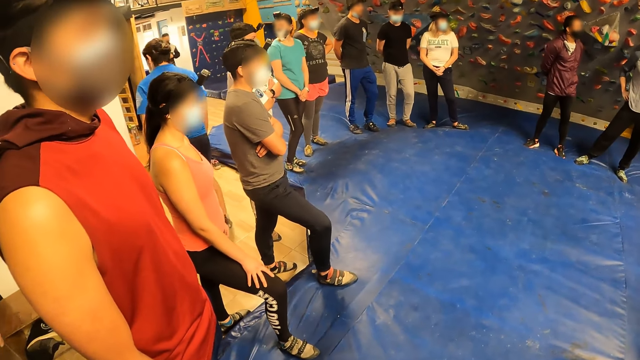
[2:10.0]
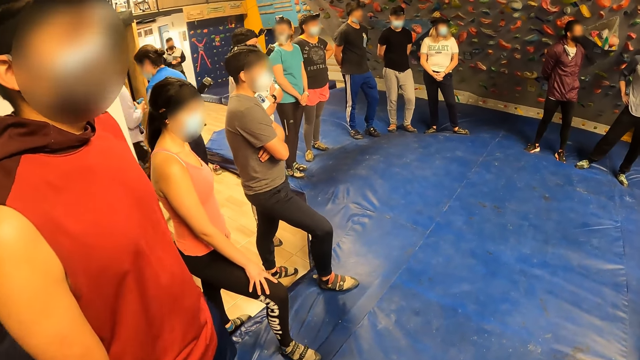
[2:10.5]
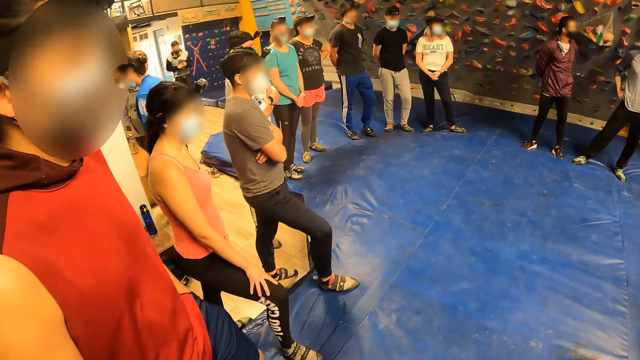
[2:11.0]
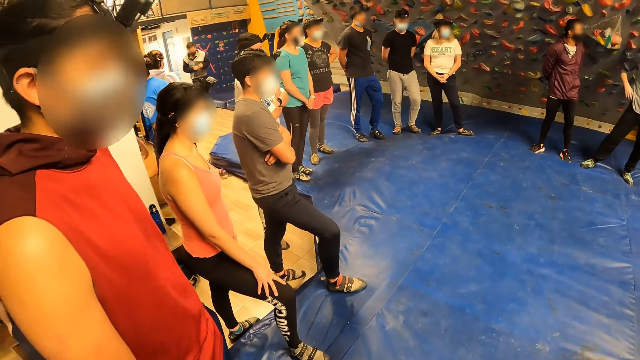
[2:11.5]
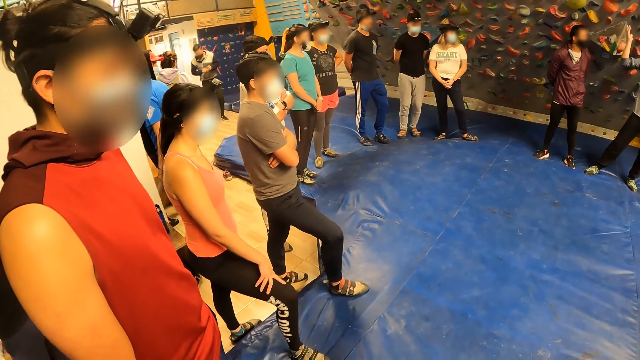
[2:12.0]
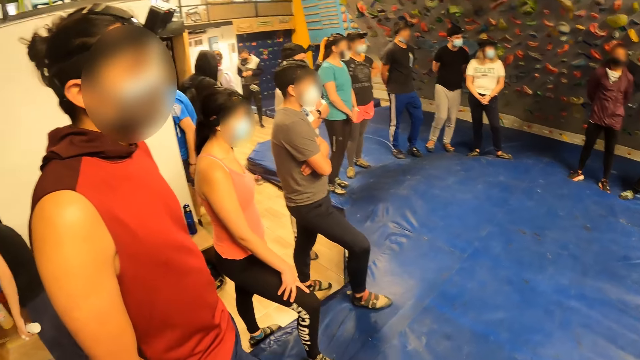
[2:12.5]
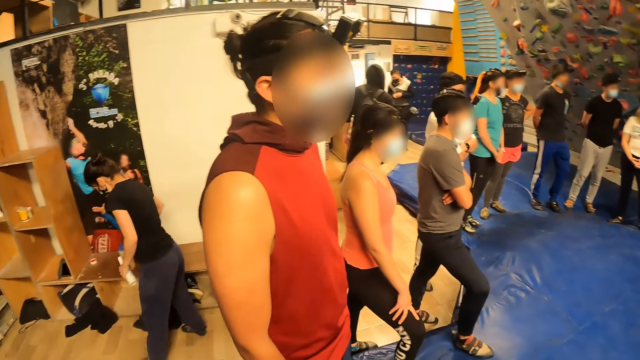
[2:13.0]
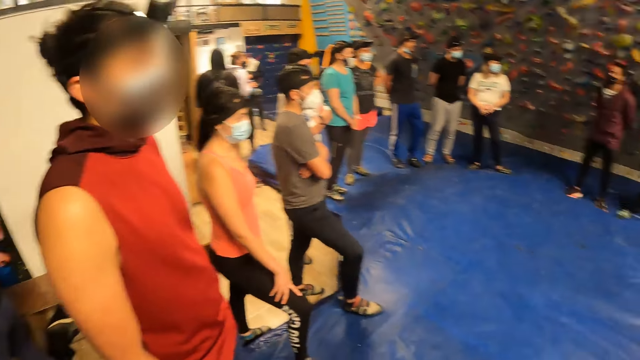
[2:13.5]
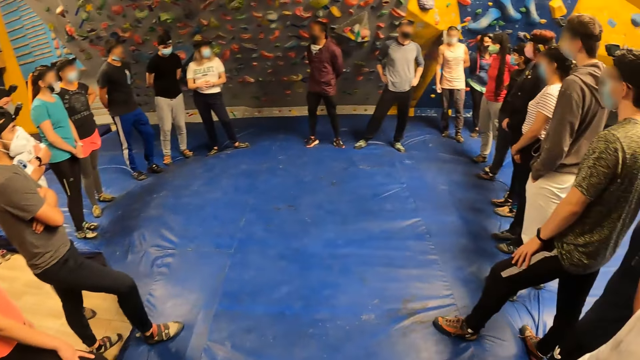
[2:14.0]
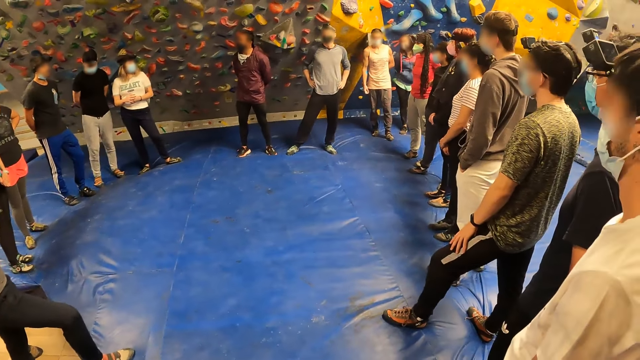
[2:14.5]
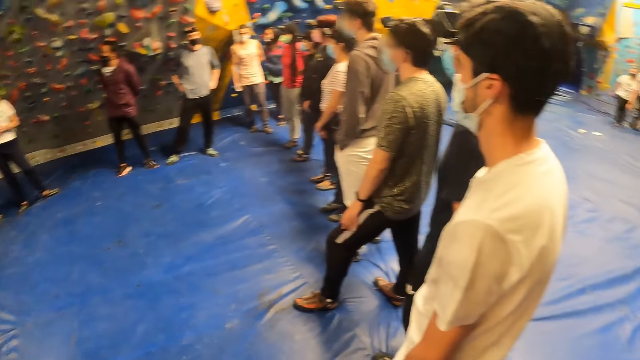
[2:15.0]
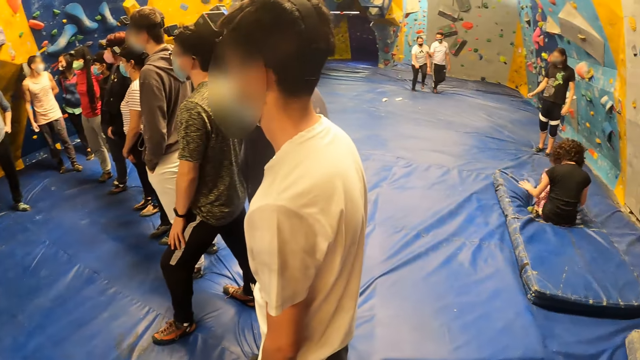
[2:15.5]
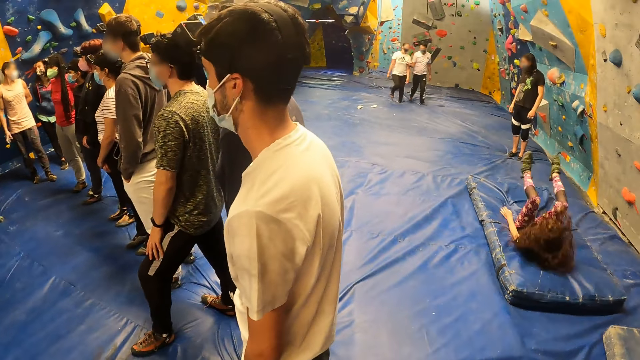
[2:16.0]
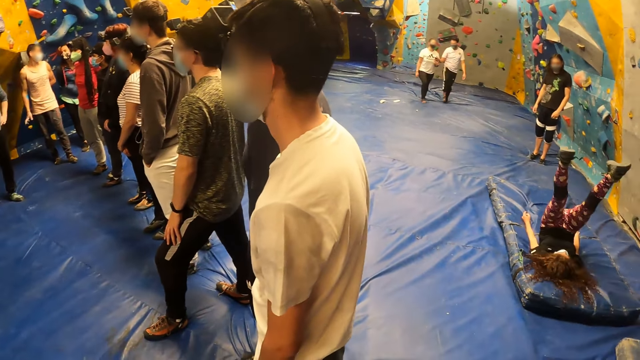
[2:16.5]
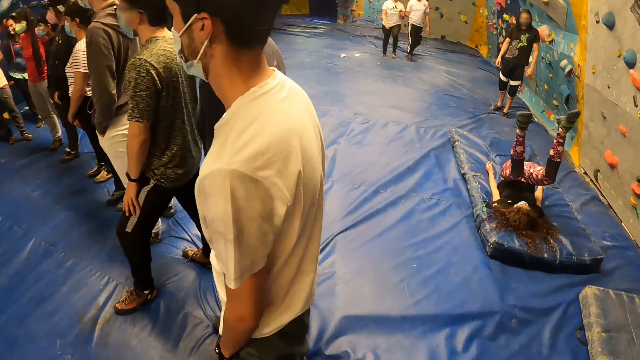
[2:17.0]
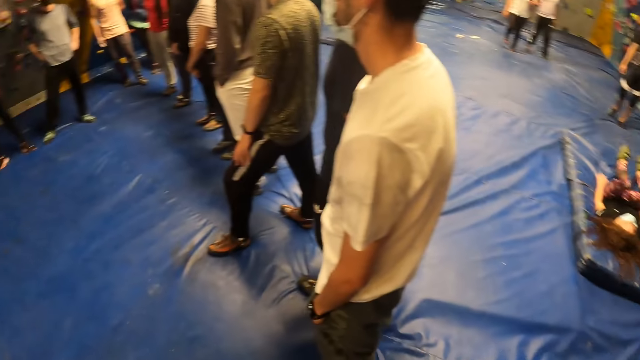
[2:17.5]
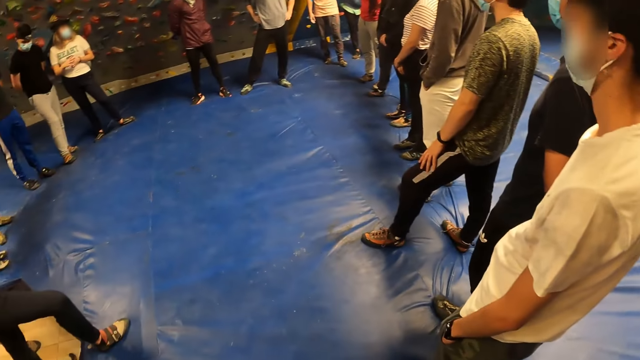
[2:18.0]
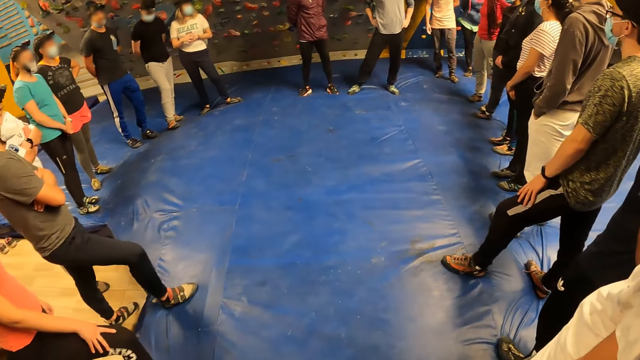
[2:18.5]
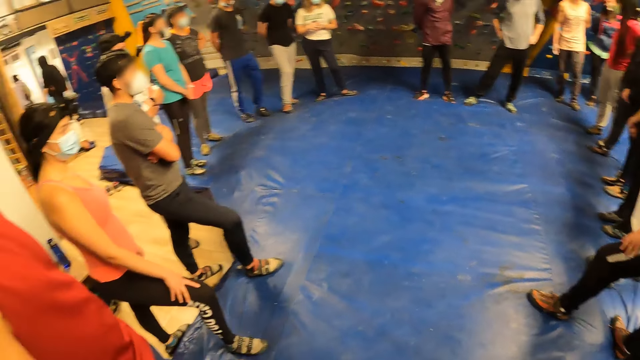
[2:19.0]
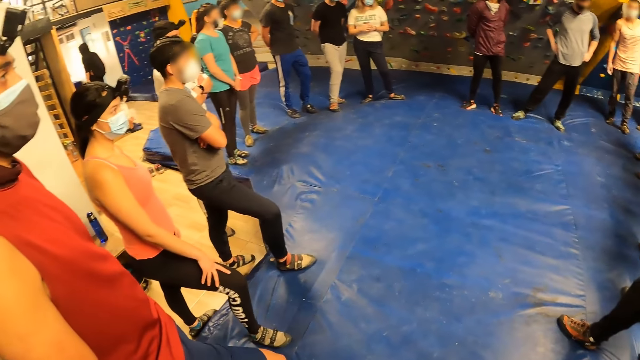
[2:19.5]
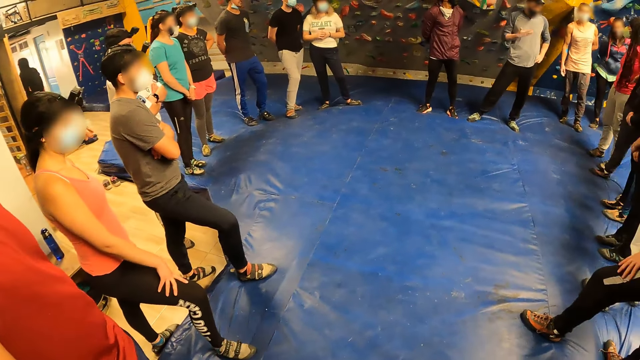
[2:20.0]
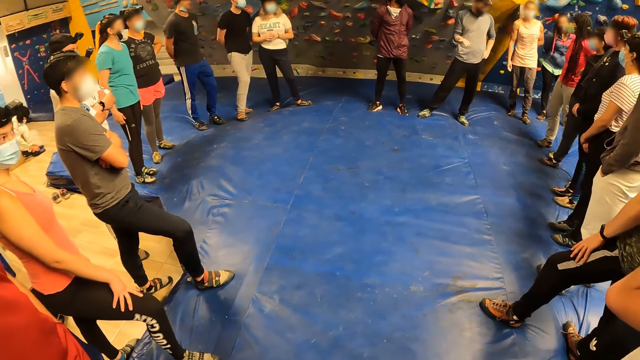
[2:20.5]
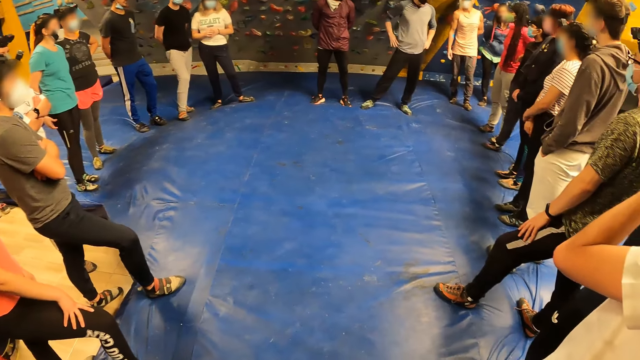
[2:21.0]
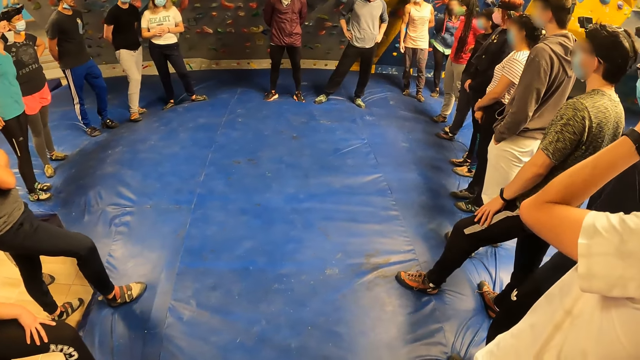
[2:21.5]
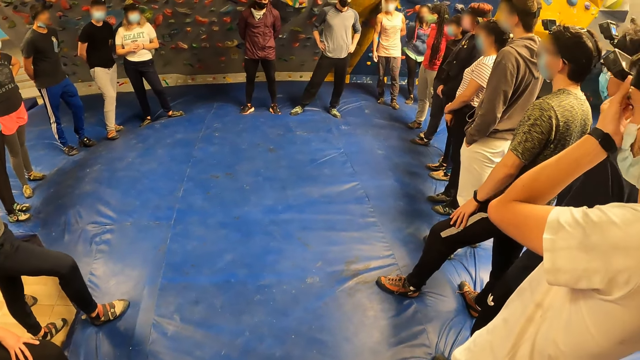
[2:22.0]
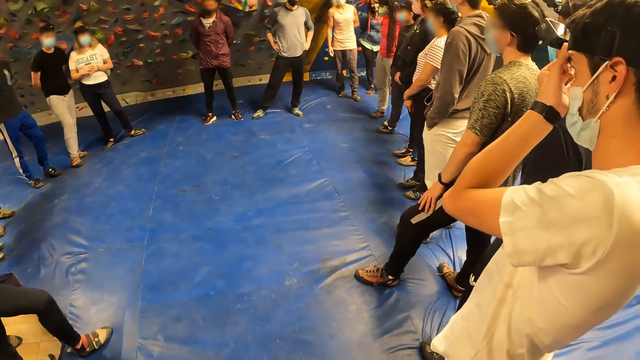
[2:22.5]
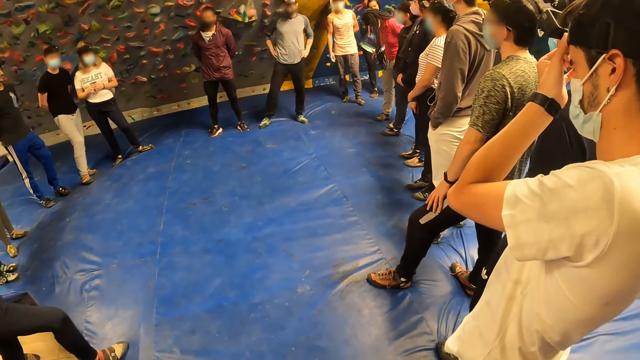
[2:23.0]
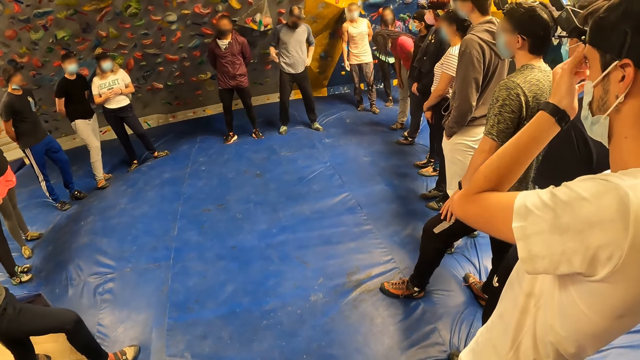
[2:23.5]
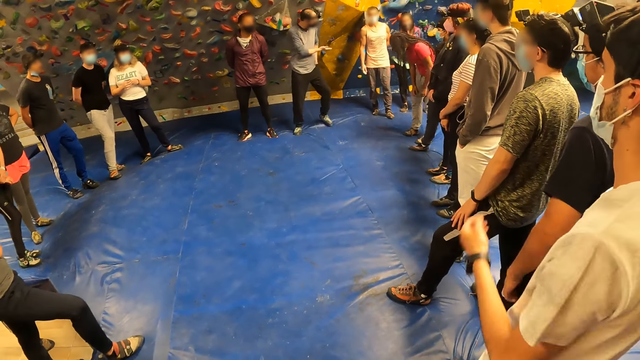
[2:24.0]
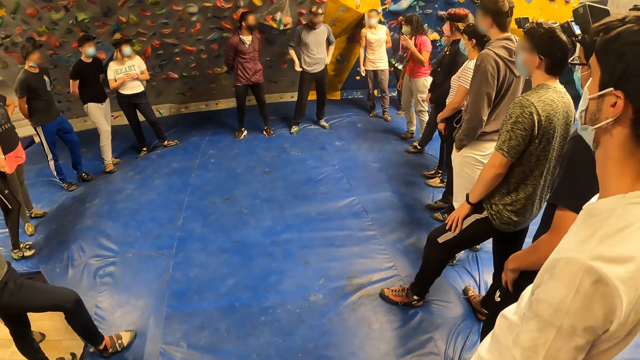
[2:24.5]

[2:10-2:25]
The woman stretches on a foam landing piece. A man talks to people.

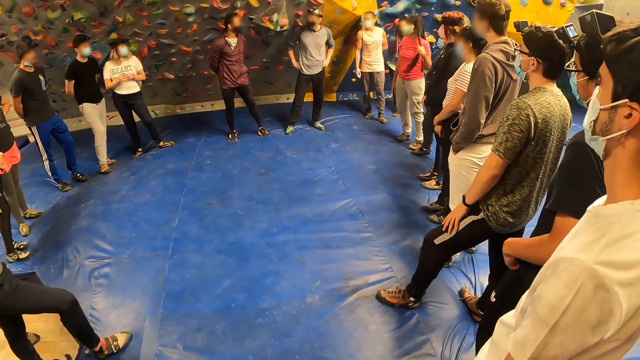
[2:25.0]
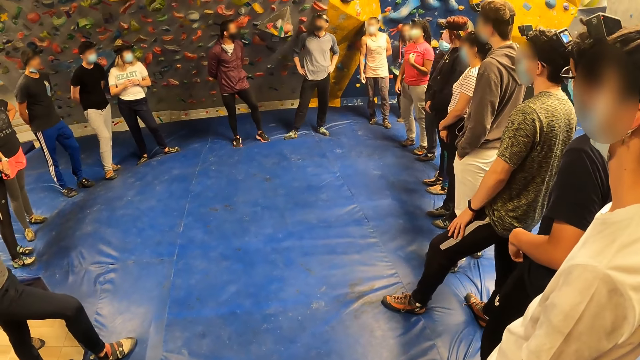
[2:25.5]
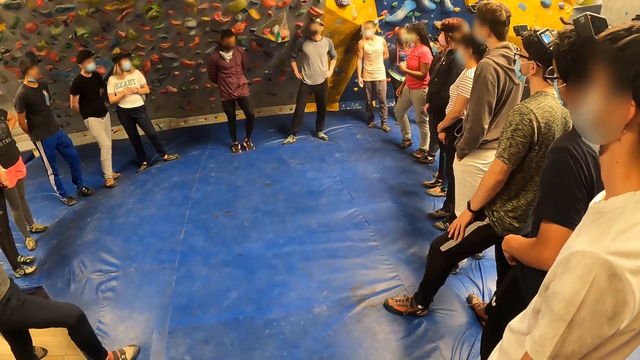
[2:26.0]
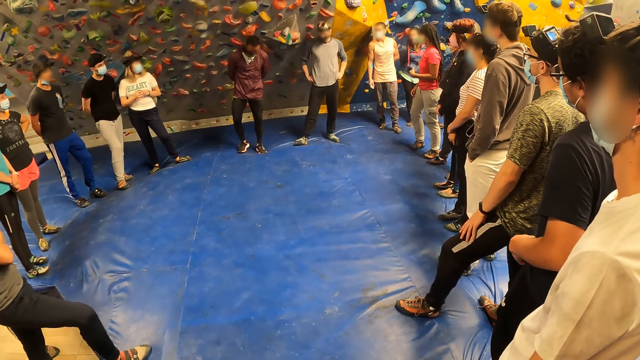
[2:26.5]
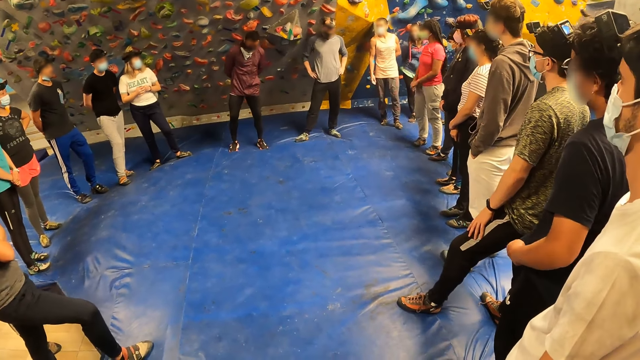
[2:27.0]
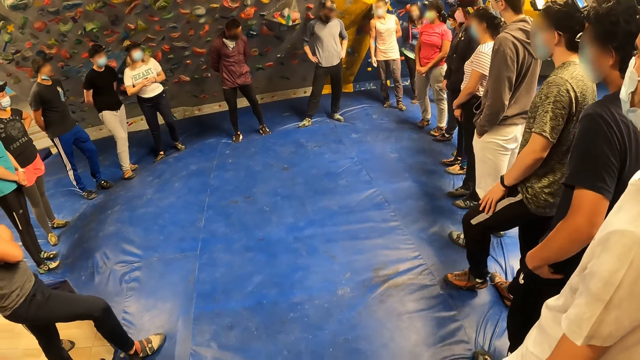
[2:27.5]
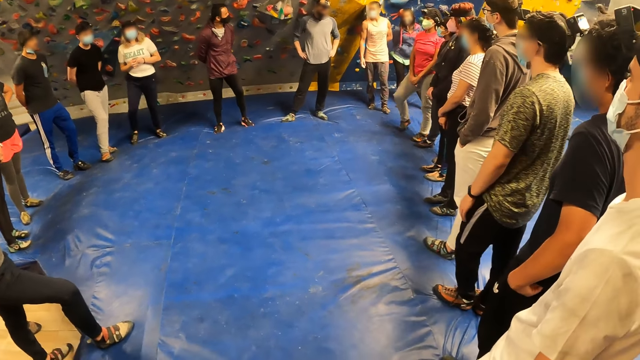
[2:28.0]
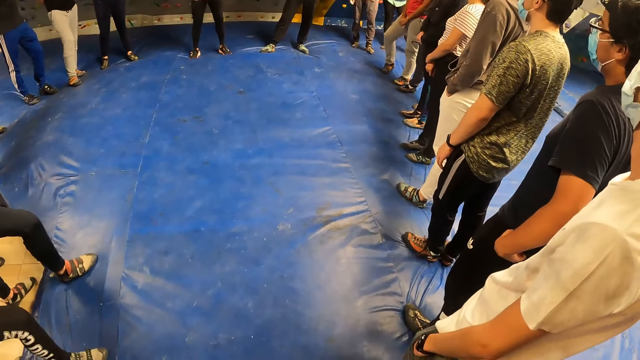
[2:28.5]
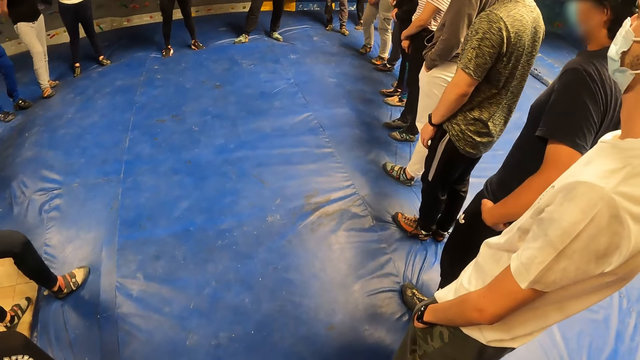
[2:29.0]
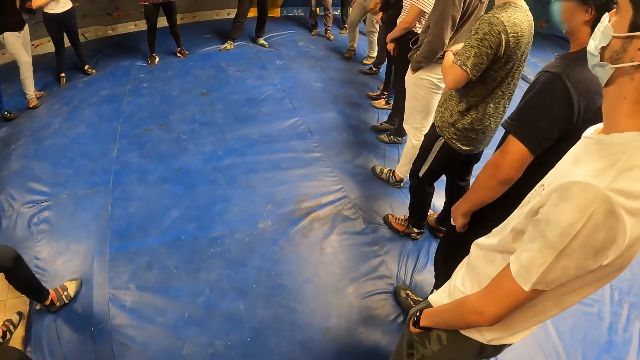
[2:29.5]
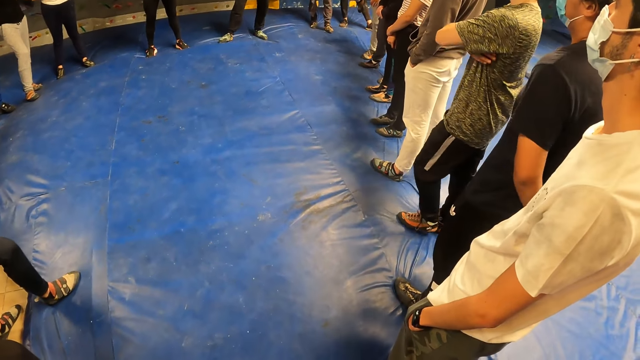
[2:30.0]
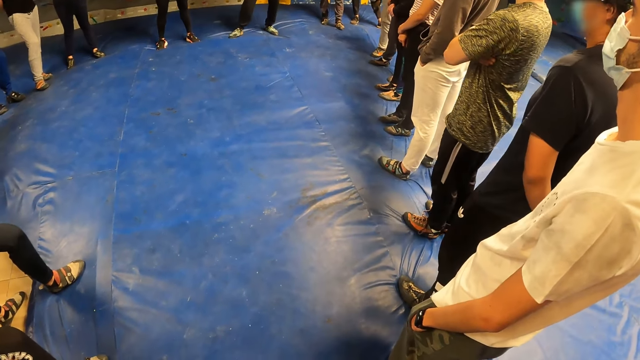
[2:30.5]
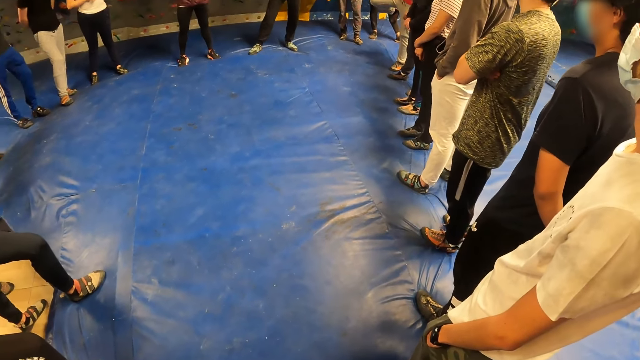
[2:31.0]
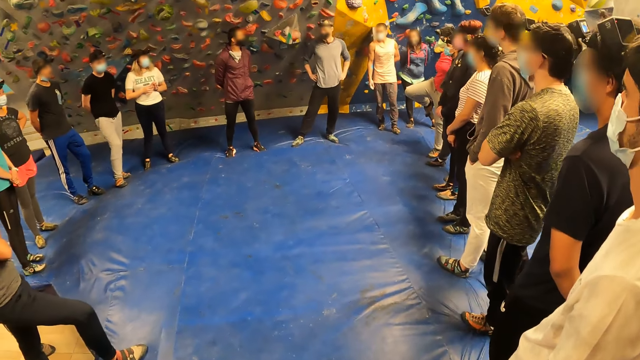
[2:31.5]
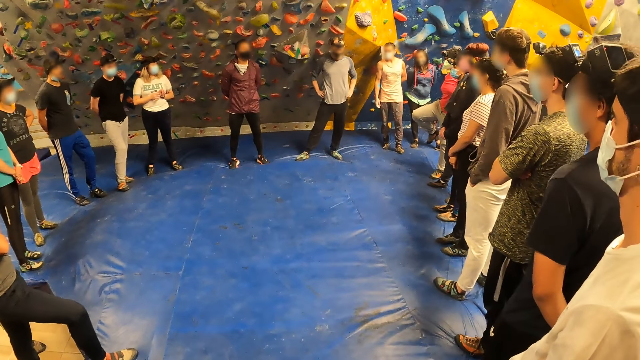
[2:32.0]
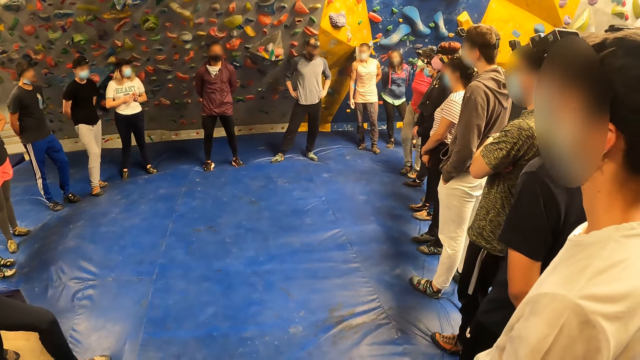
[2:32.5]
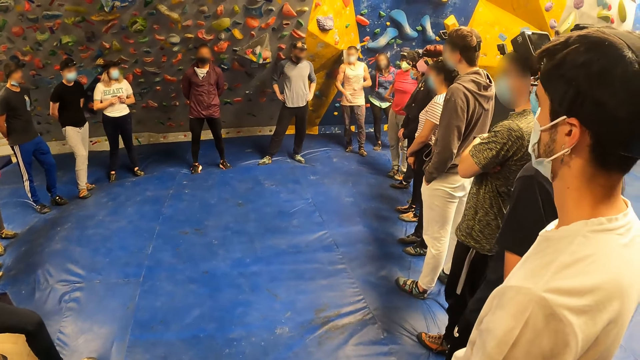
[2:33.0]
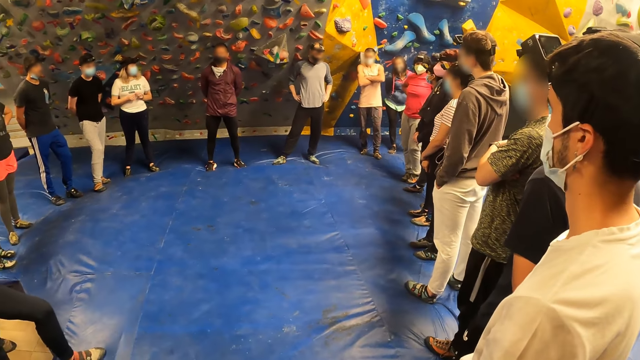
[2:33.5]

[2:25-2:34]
The camera wearer moves around the room.
